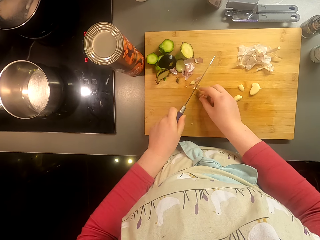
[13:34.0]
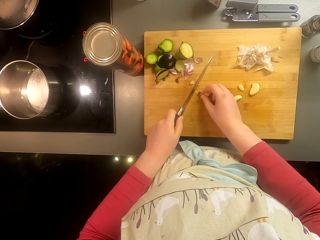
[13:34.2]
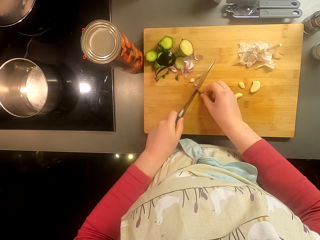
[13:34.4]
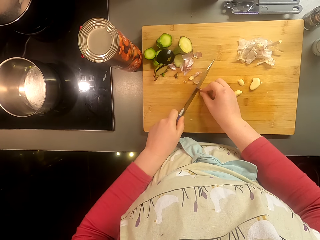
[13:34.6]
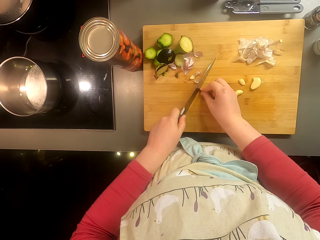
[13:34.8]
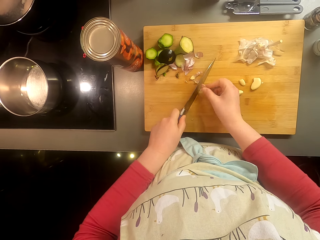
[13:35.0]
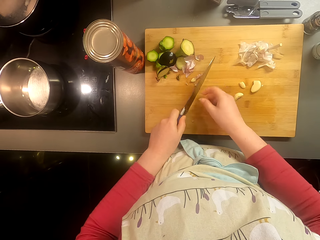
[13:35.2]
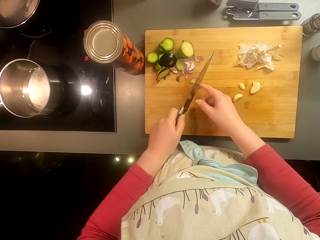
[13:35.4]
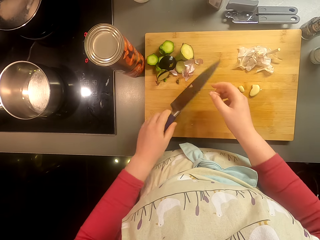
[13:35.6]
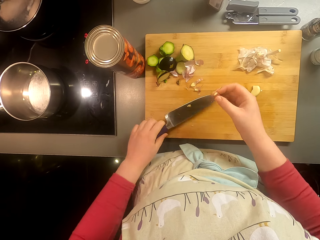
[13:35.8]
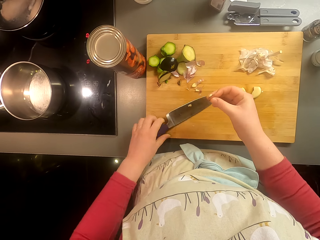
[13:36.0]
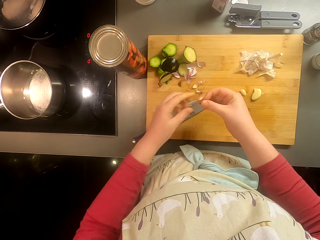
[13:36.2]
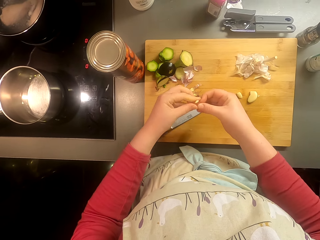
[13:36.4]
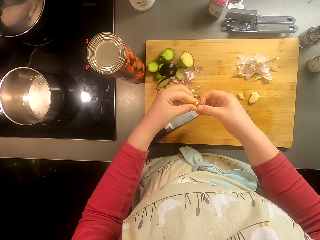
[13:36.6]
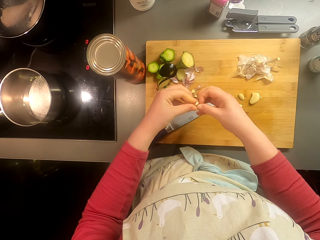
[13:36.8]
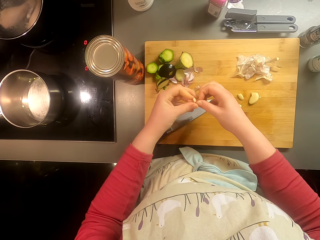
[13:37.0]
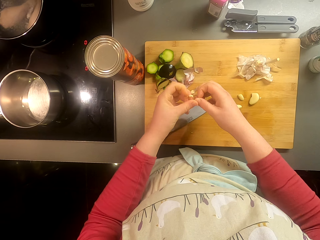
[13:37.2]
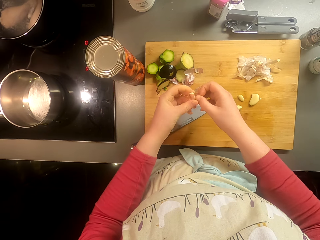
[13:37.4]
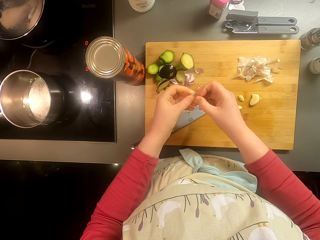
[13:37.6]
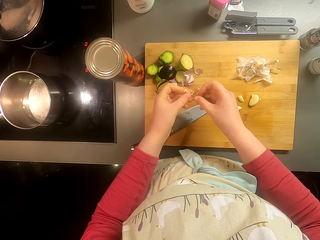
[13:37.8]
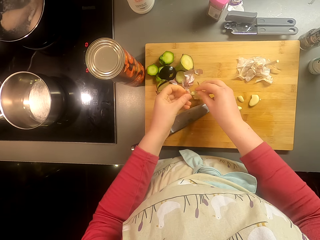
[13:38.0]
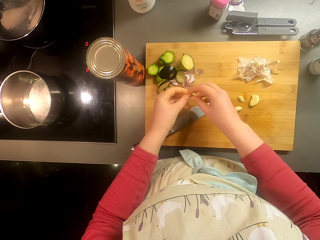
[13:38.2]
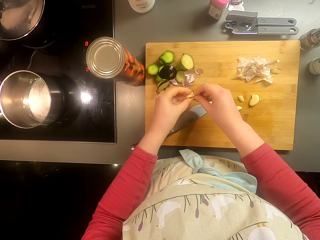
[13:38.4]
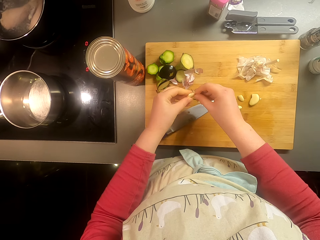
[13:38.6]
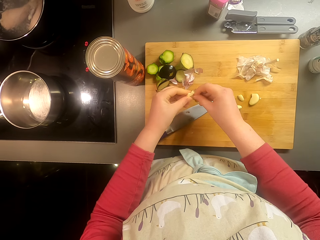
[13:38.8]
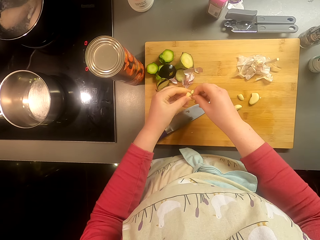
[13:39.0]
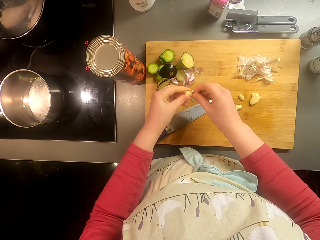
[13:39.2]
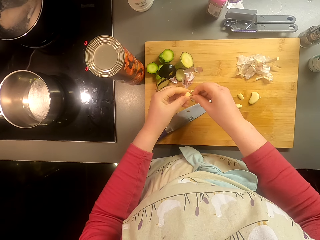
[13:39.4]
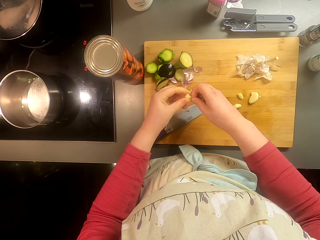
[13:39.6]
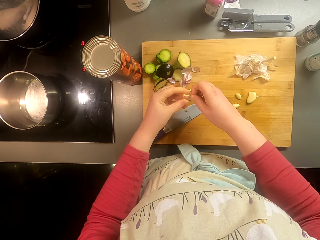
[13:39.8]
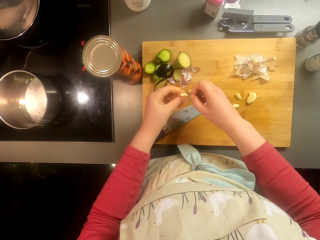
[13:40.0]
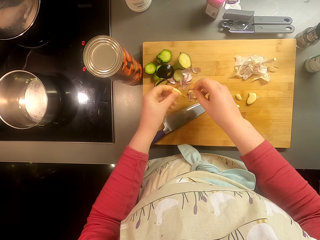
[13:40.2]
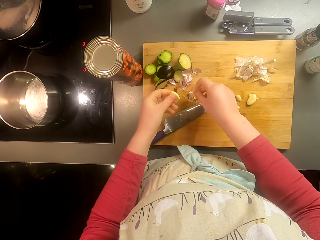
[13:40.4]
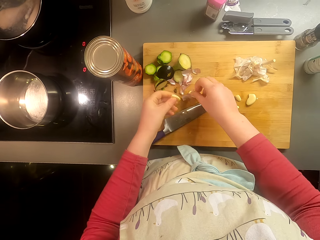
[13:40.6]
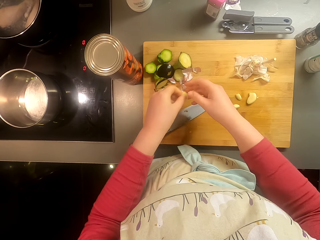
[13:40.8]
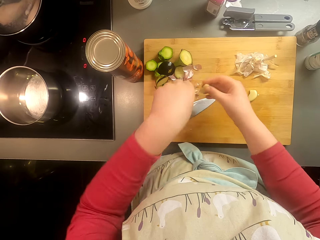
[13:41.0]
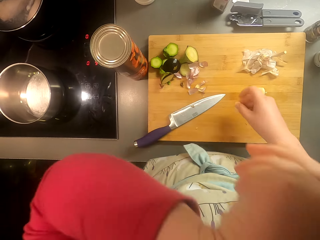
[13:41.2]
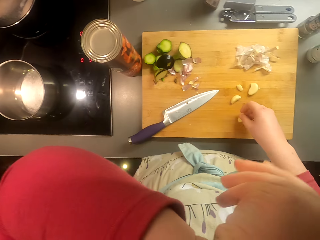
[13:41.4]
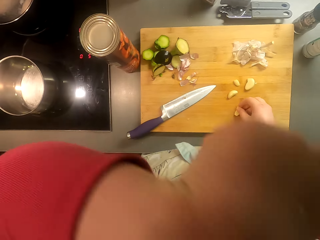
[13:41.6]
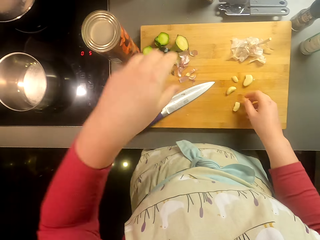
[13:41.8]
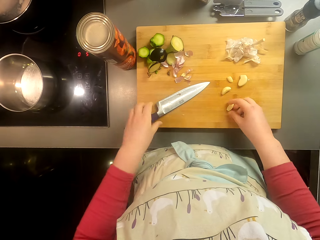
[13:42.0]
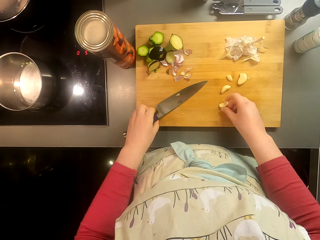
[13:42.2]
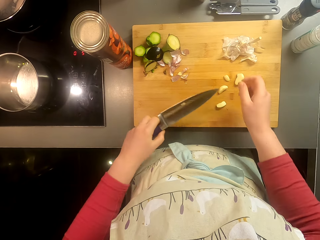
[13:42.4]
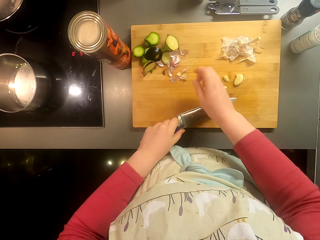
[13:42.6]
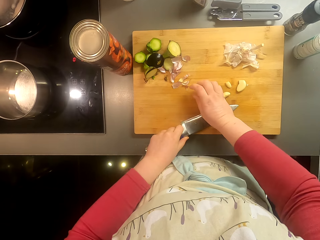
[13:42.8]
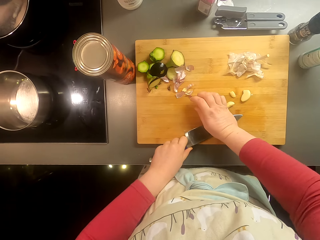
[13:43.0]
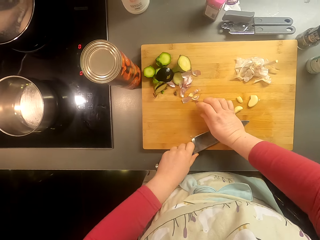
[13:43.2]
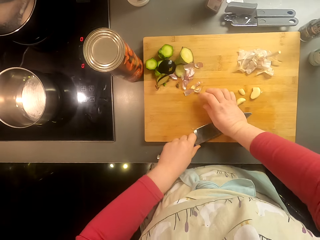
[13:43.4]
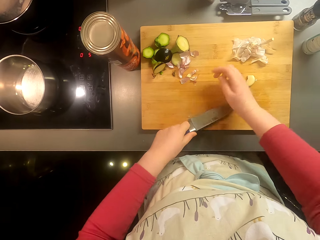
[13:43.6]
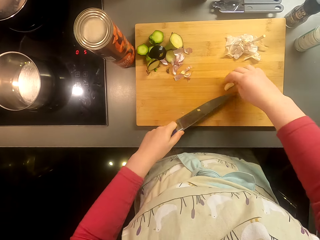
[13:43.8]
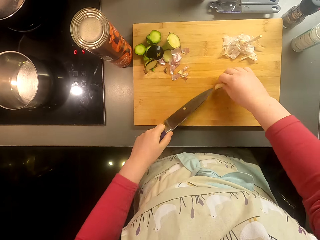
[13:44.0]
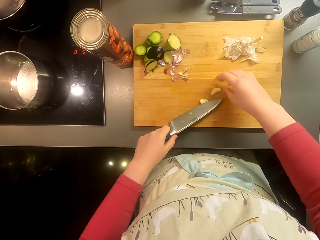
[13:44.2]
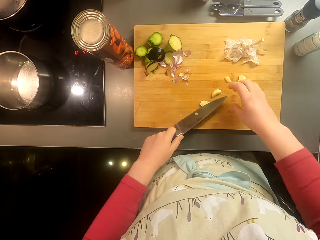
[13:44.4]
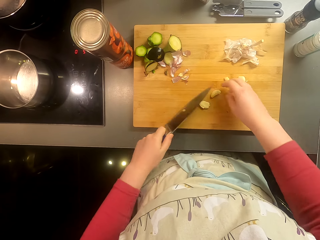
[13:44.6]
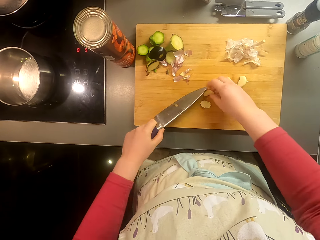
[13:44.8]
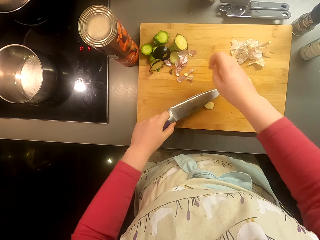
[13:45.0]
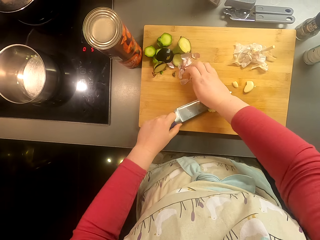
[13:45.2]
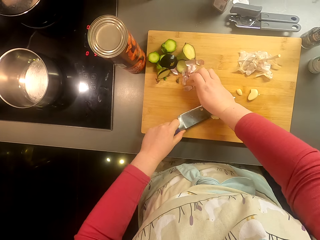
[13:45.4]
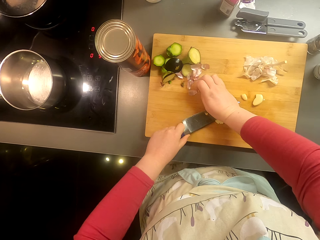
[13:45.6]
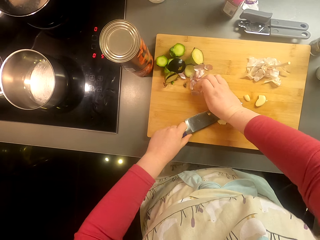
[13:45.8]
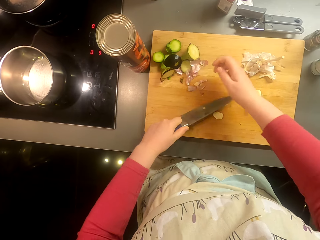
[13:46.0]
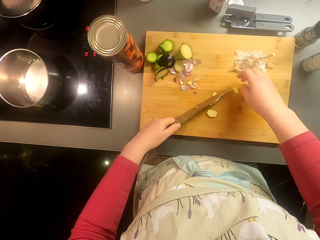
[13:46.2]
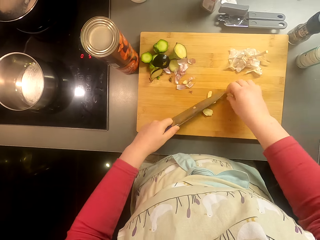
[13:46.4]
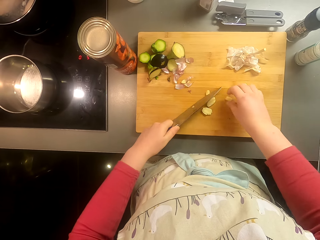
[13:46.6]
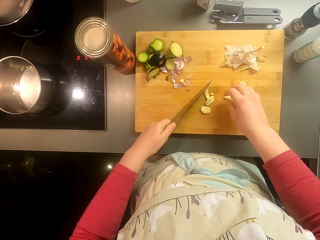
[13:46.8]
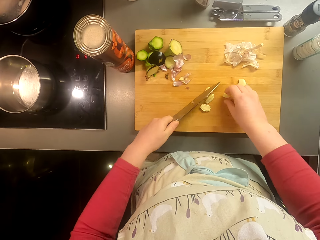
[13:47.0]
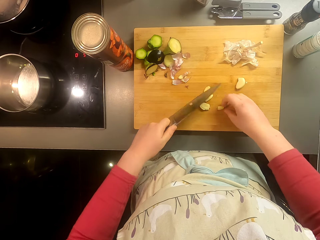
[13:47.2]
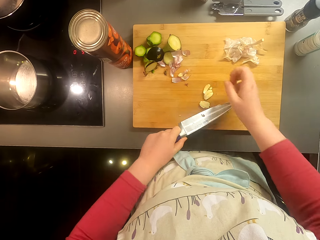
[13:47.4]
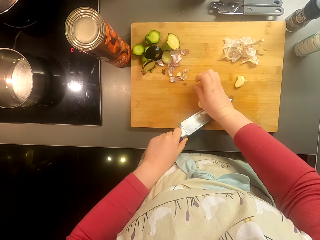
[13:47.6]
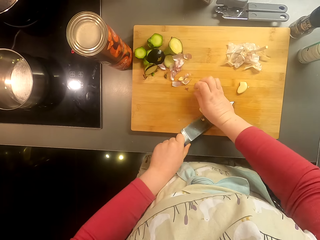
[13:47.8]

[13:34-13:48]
The camera wearer puts the knife on the chopping board. They remove the garlic peels. They touch their nose. They crush the garlic with the knife. They crush the garlic with the knife again.

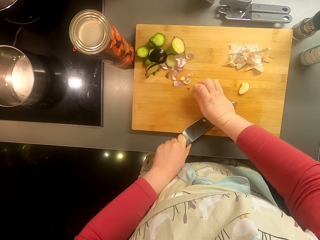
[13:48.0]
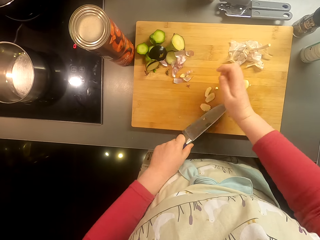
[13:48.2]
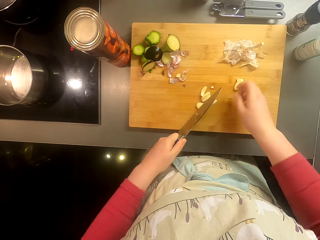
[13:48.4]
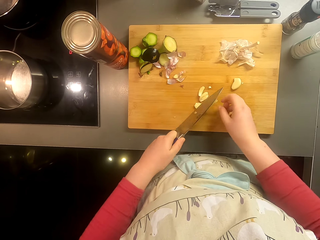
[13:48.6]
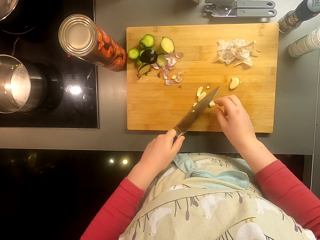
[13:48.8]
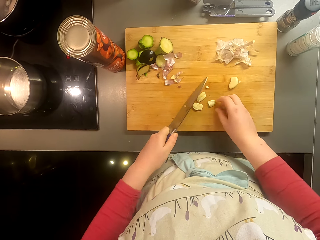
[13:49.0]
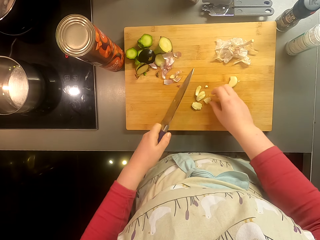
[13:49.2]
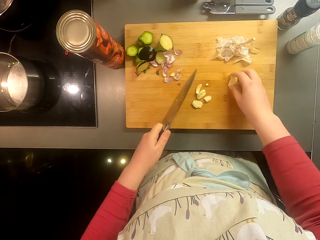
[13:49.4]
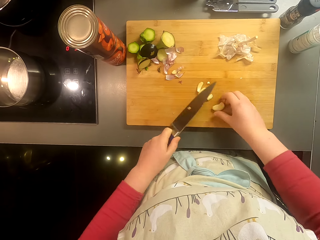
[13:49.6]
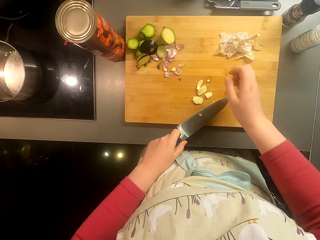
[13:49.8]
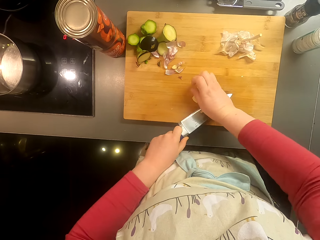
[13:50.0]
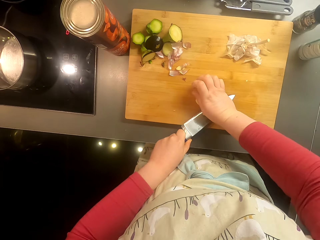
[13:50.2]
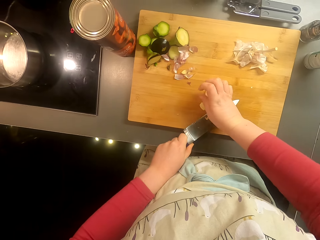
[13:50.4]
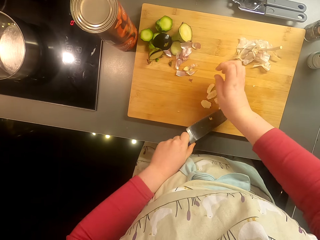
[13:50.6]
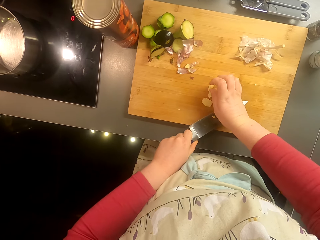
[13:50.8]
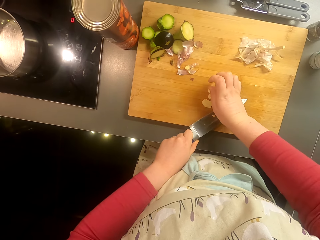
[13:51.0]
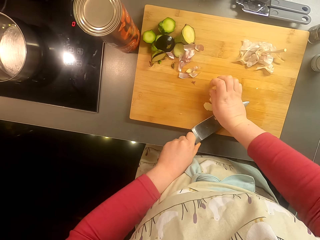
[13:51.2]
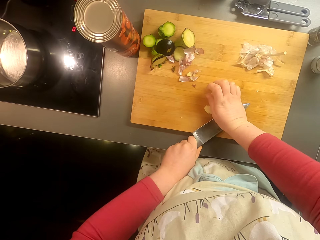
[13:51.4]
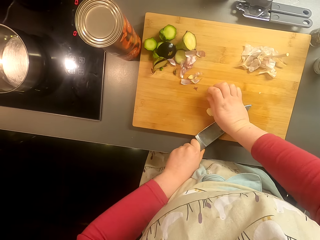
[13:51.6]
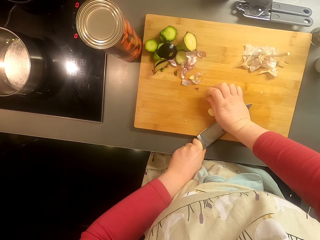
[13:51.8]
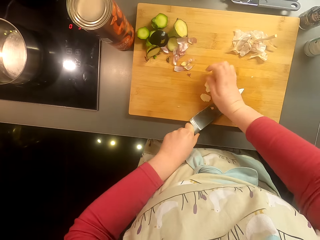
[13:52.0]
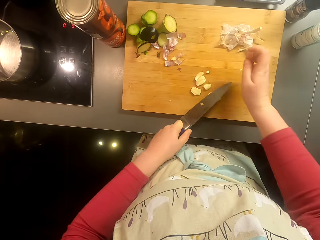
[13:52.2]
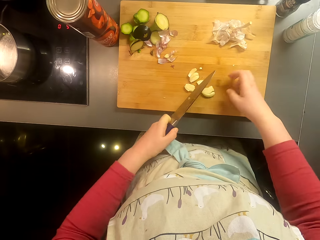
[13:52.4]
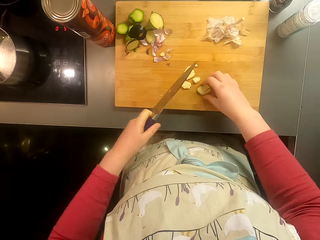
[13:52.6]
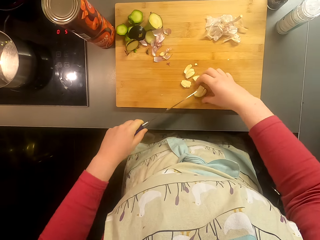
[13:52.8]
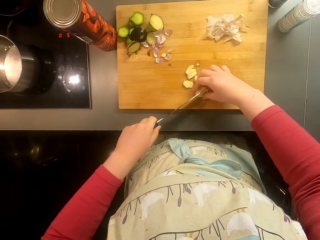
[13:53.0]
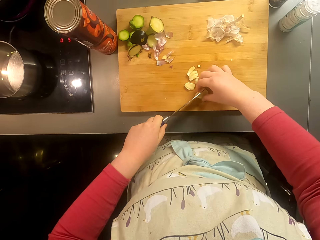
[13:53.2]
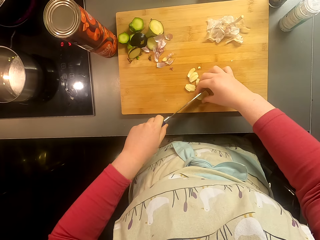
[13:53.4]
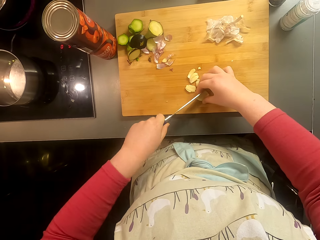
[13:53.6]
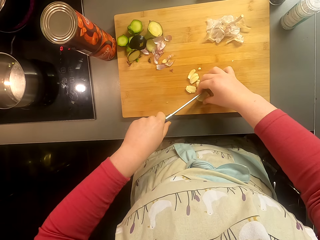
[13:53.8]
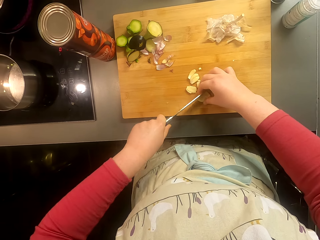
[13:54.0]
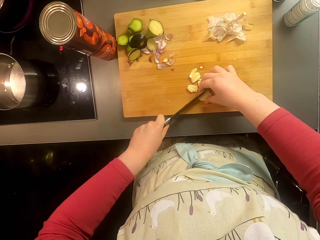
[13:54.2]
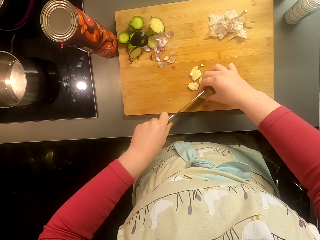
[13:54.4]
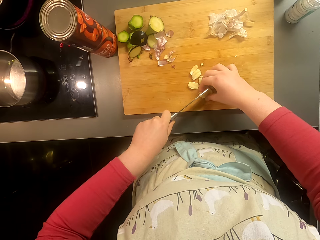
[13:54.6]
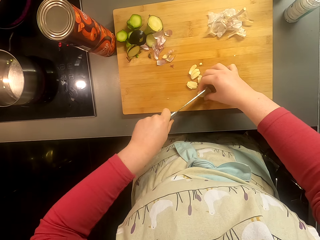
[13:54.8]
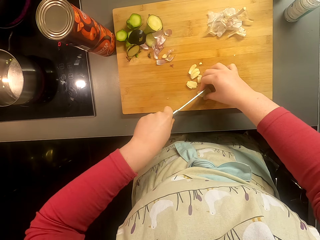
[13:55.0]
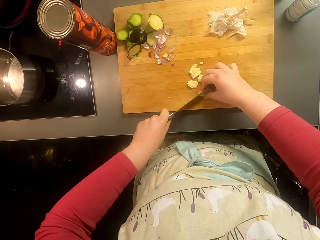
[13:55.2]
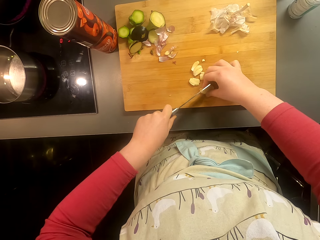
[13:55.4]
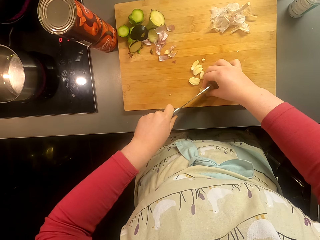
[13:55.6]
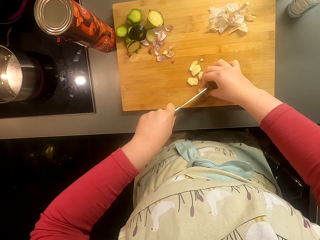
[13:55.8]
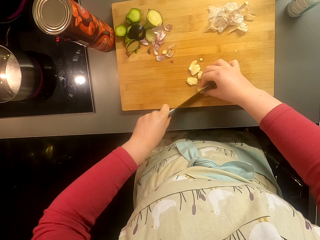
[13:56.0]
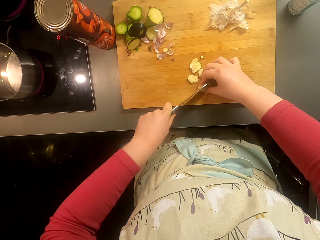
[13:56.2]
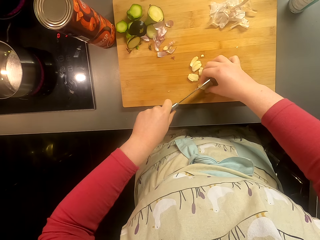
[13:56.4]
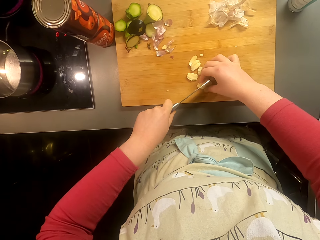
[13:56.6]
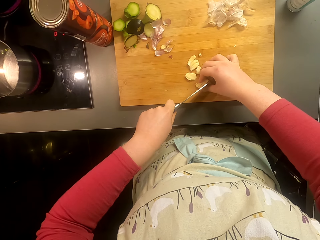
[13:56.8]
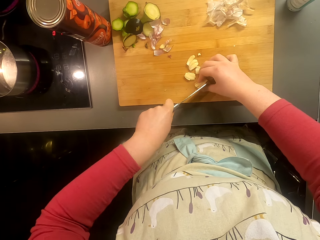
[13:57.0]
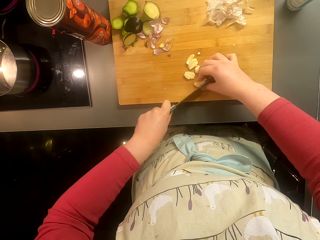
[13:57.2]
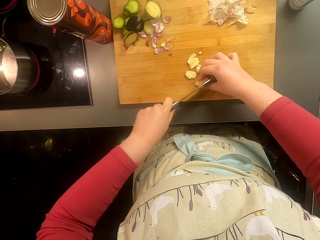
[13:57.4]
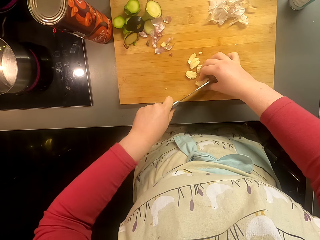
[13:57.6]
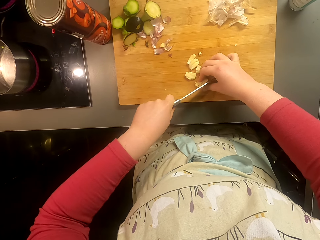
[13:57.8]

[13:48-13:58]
The camera wearer crushes the garlic with the knife. They crush the garlic with the knife again. They cut the garlic.
